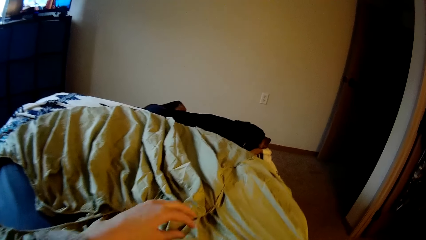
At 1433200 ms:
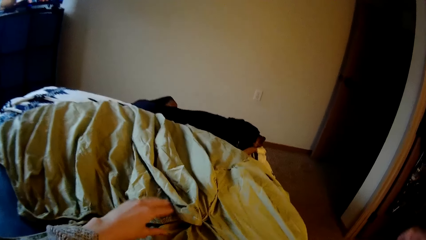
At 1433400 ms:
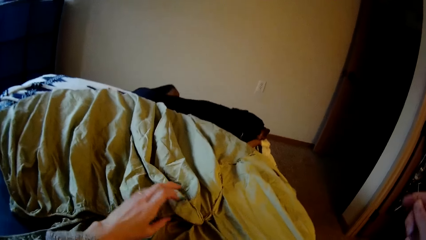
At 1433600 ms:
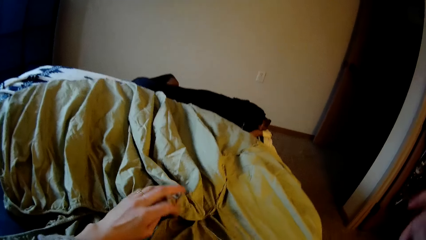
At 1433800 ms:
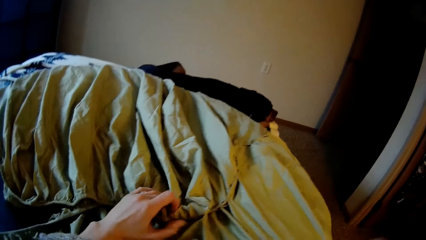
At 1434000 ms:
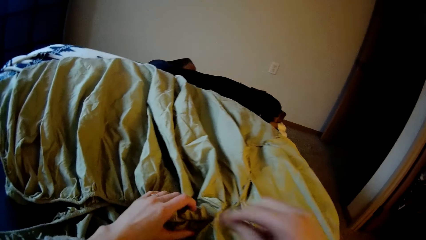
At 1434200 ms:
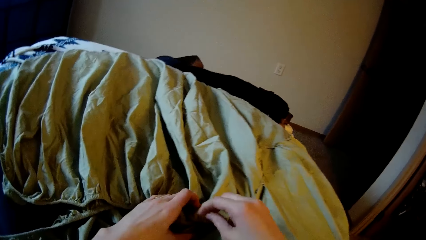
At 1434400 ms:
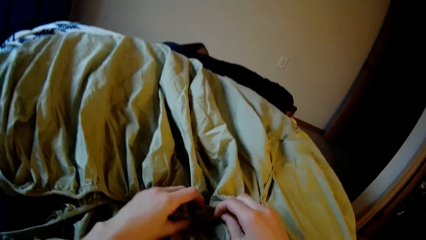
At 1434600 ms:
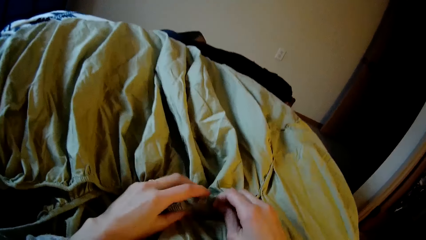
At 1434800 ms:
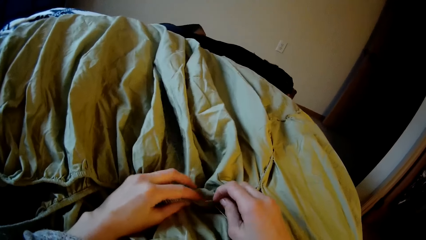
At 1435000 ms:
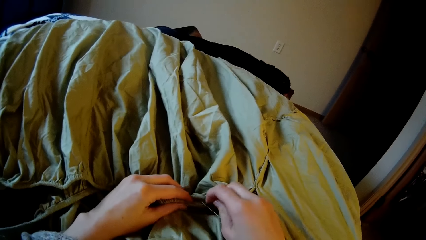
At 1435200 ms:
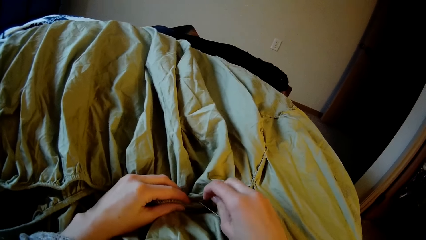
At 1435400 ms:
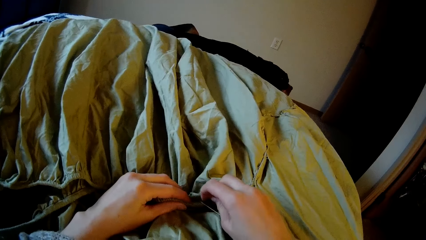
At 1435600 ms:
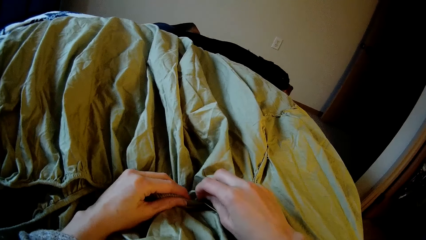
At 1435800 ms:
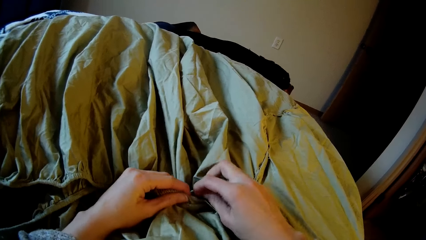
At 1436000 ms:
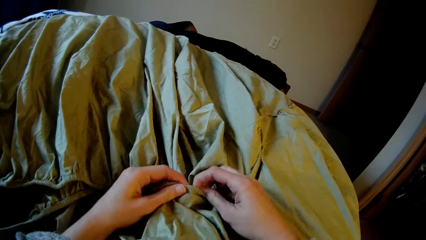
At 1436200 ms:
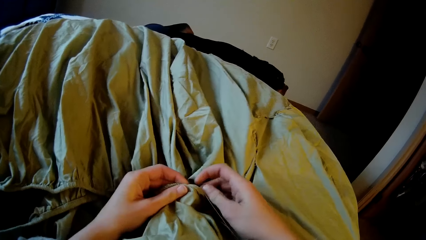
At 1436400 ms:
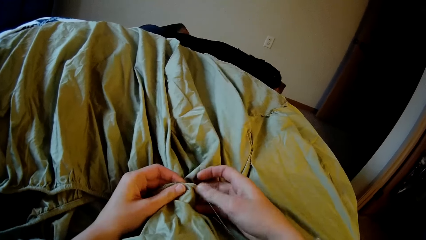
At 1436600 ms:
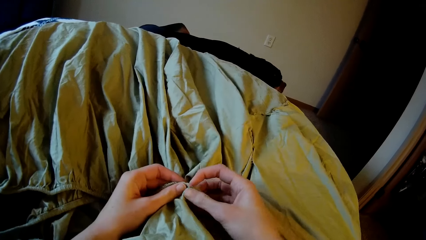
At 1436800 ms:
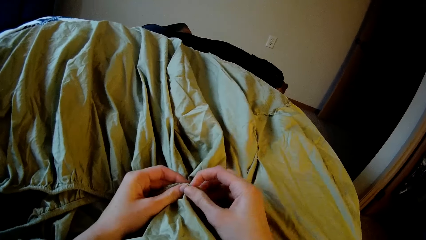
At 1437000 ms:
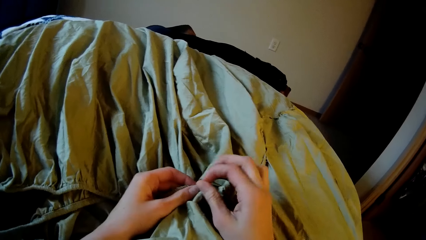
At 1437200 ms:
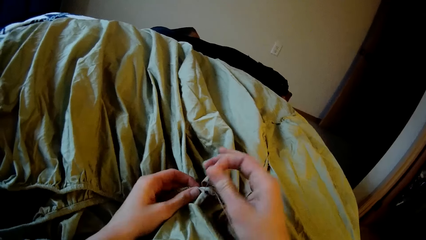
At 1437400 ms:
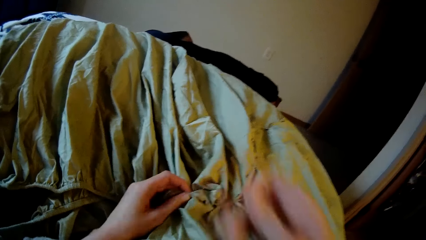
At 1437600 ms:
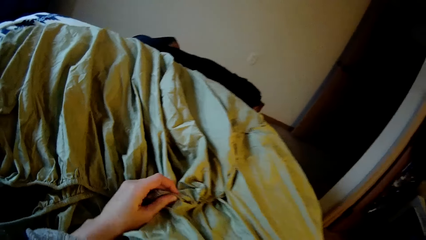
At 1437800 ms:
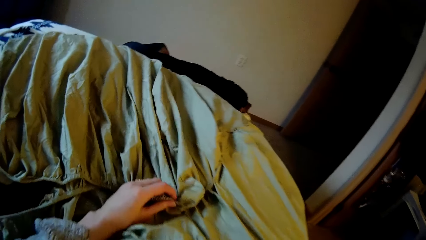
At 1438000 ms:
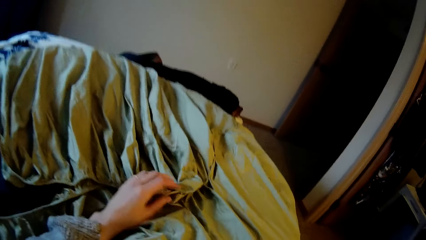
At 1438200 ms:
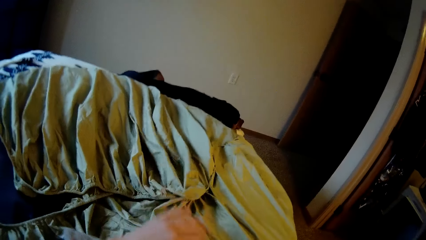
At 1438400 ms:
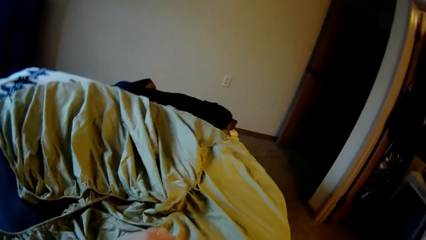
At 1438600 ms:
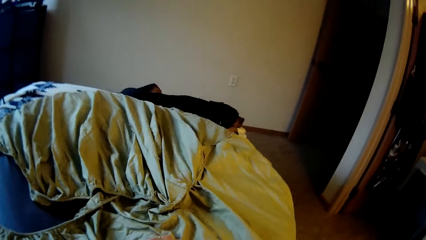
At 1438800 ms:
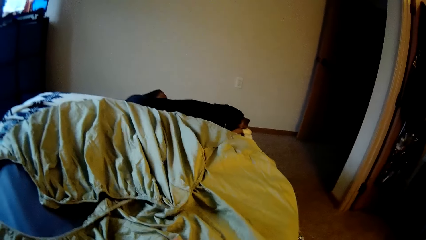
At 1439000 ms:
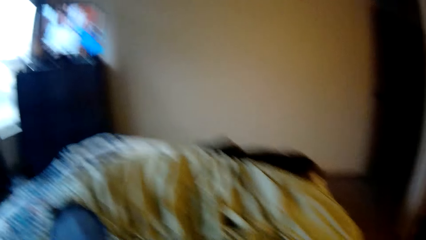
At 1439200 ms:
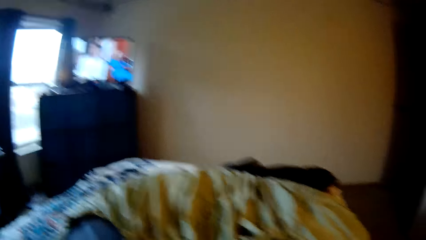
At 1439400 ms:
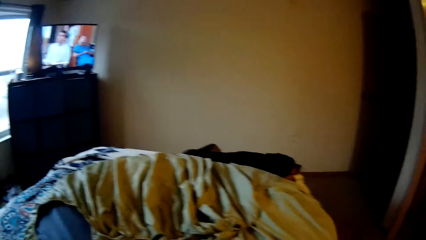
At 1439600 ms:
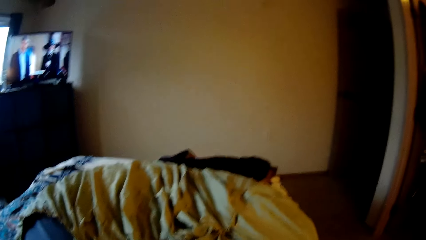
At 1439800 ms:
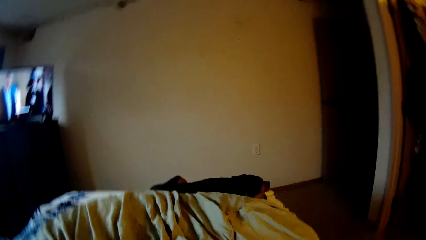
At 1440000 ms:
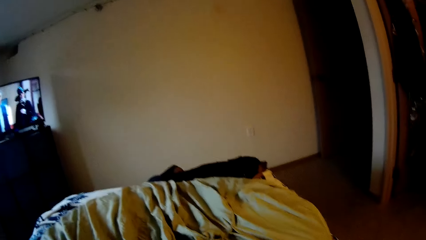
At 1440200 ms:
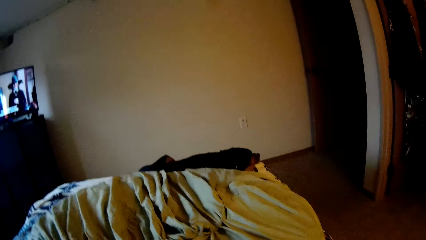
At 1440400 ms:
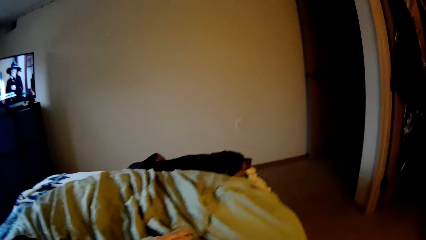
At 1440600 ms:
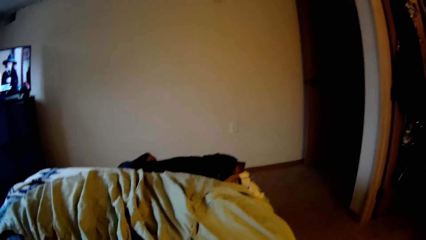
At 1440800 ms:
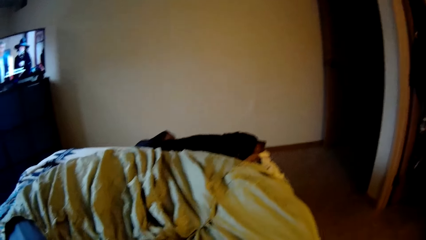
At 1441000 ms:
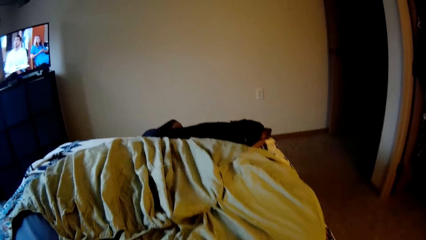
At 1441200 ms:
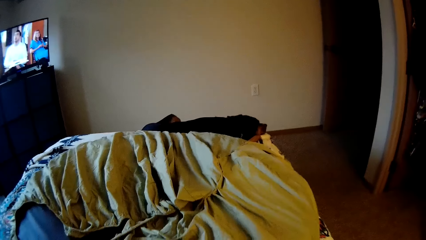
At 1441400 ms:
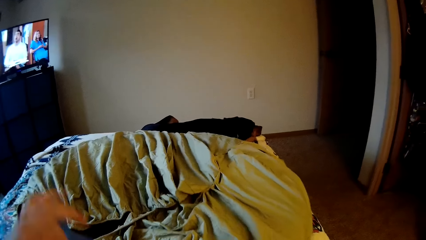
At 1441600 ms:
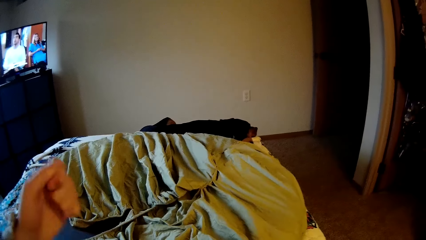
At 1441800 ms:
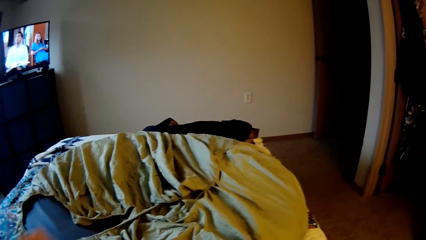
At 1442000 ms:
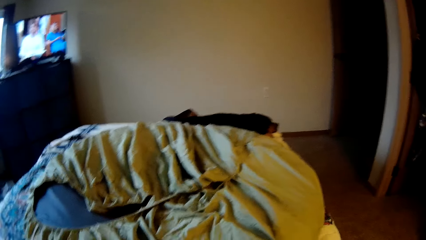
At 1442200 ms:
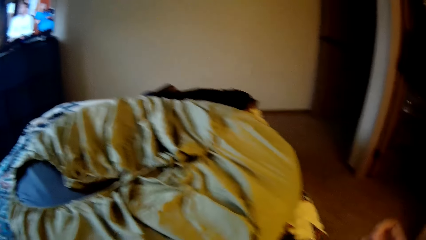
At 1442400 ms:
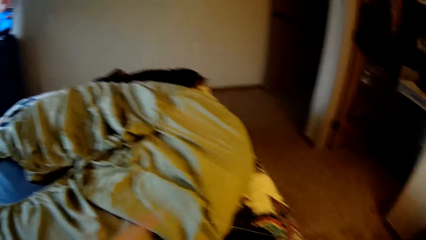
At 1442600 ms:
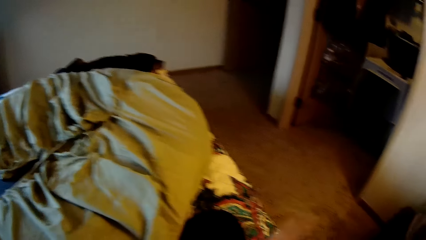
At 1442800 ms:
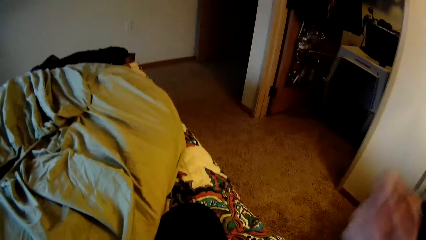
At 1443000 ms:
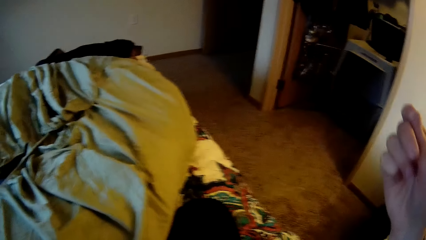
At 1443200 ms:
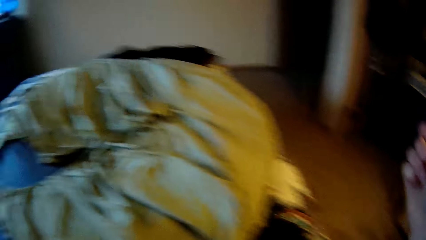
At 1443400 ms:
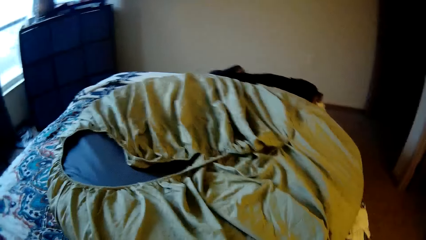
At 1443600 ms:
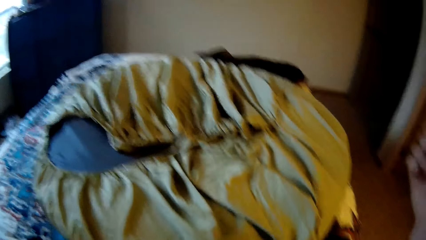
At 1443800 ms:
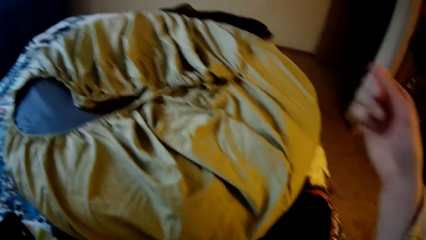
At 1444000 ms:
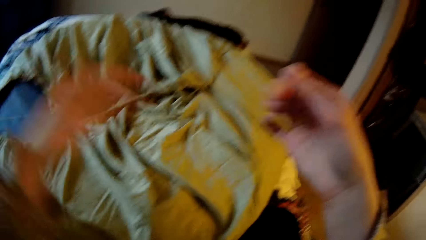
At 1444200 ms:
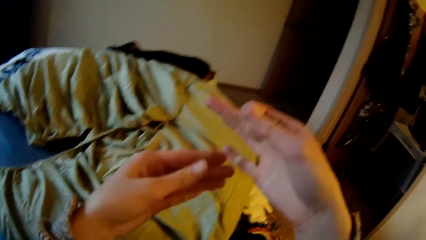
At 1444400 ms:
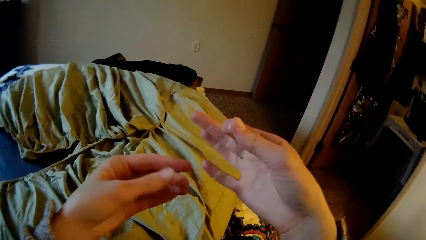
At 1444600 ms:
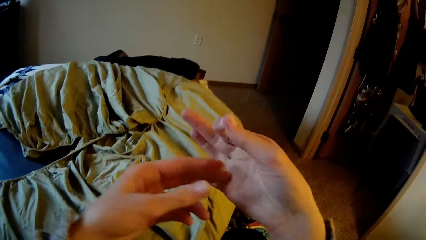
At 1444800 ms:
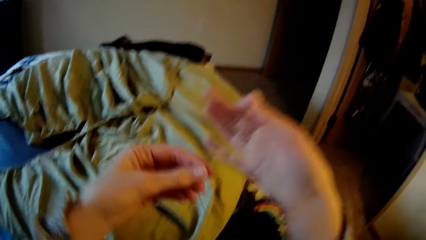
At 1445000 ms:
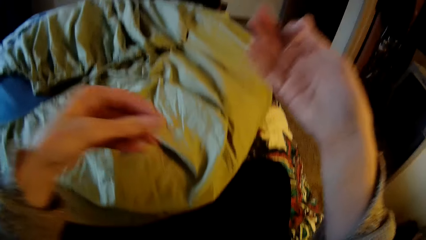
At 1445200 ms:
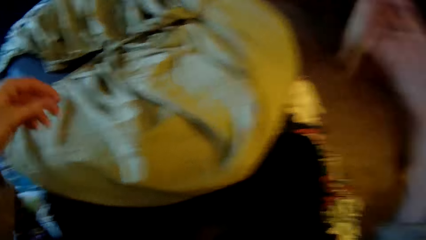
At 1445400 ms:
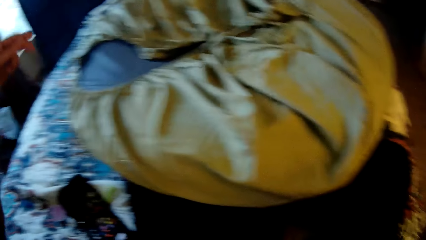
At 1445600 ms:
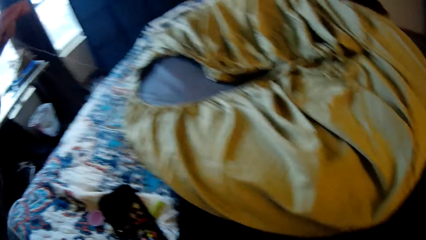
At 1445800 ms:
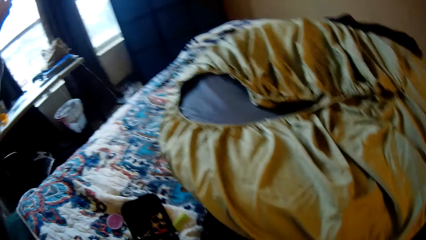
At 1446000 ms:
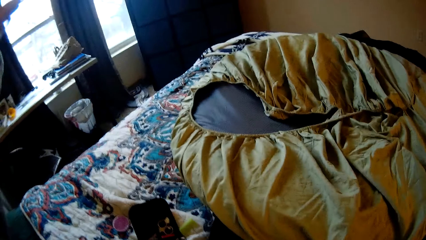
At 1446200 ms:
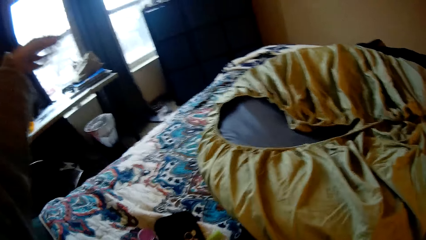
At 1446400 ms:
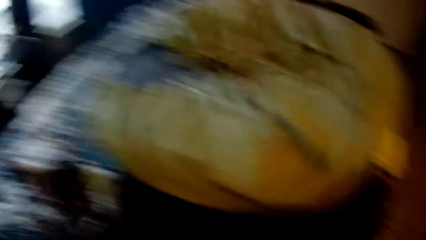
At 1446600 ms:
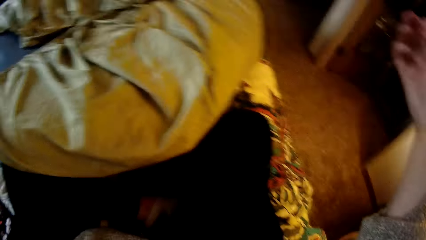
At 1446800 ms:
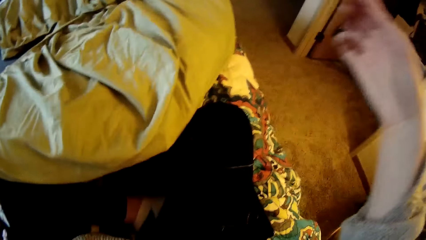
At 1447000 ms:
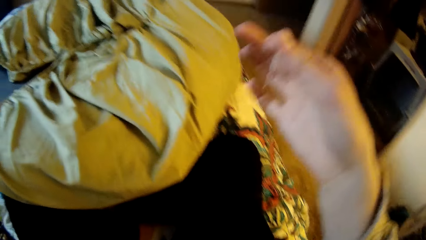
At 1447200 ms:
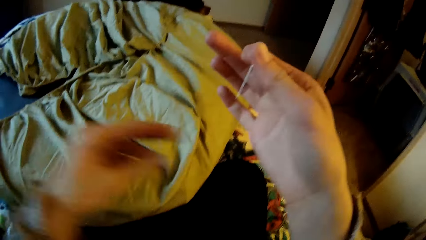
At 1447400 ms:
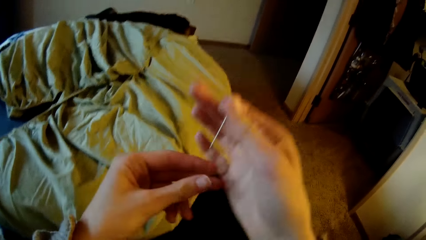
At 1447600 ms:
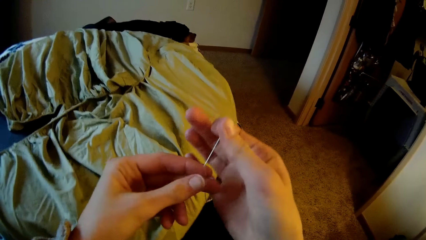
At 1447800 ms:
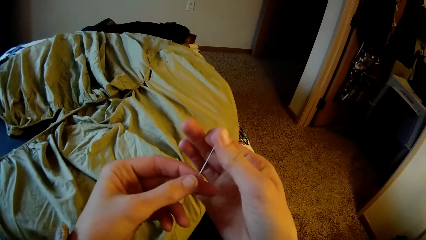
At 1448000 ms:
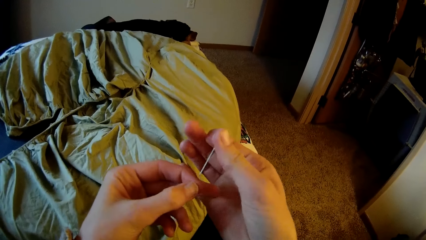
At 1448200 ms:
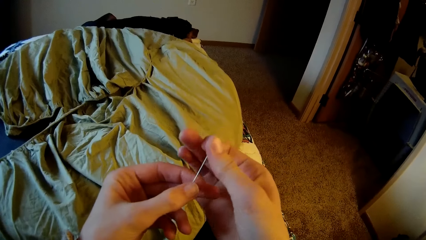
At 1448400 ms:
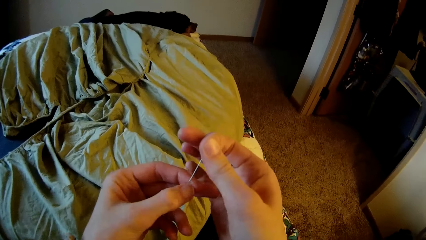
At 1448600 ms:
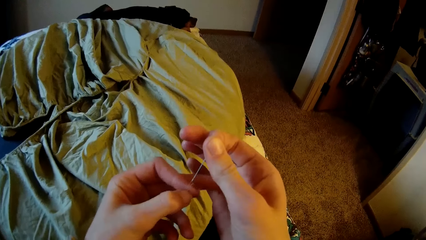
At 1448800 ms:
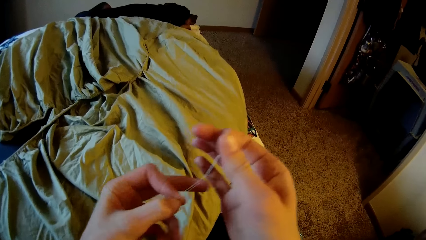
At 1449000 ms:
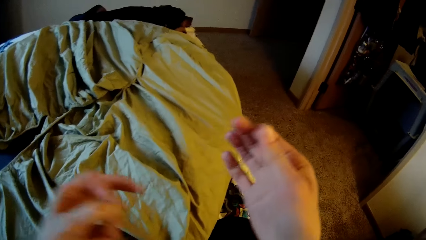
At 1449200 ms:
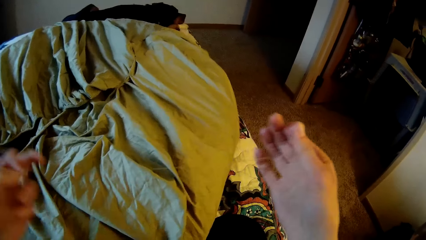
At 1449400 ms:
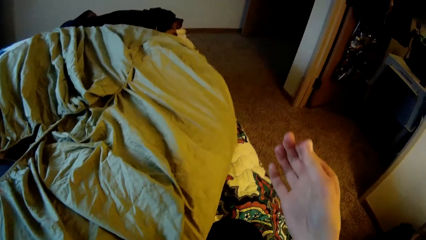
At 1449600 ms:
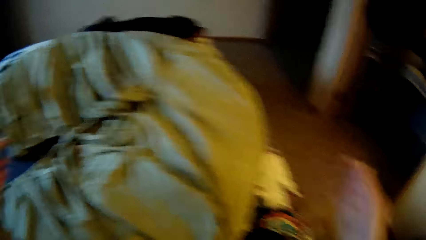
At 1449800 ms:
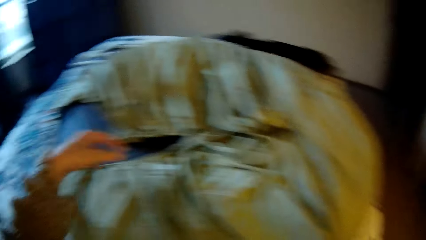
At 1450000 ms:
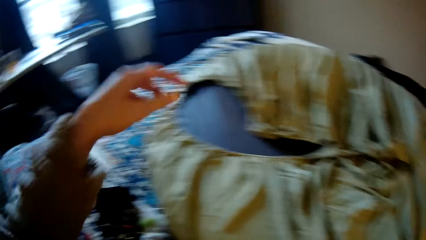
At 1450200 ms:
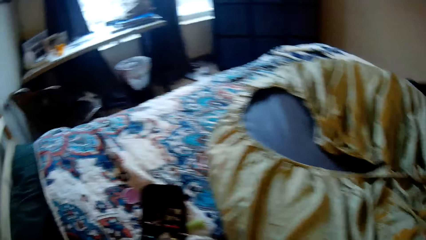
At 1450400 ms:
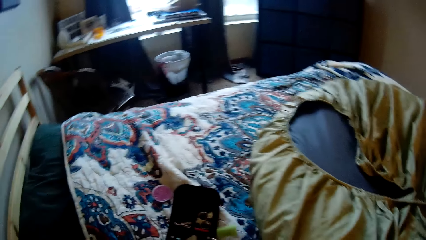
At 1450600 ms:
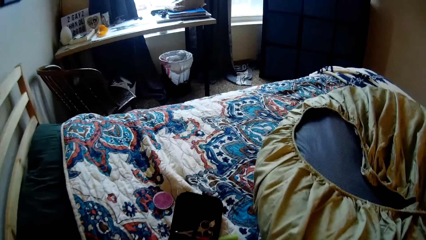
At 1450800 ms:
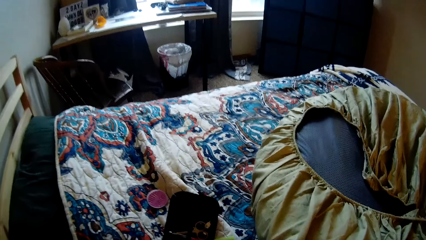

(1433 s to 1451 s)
The camera wearer sews the sack or bedsheet with the needle and thread. They pull the needle. They sew the bedsheet with the needle. They stretch the bedsheet. They stretch the thread. They pull the thread. They straighten the thread. They remove the thread from the needle.
